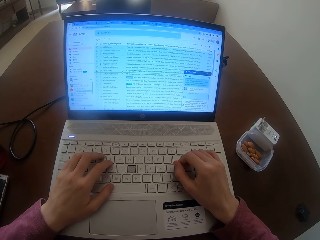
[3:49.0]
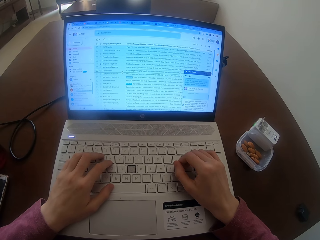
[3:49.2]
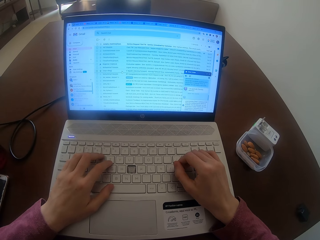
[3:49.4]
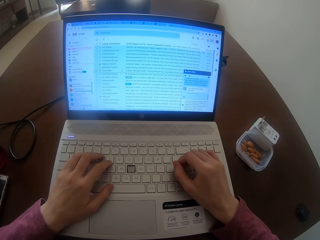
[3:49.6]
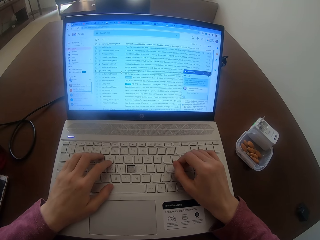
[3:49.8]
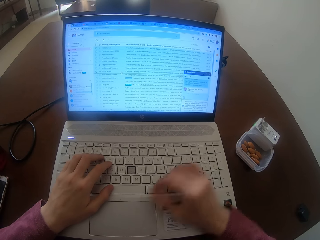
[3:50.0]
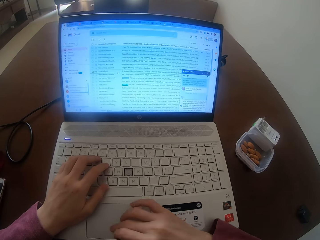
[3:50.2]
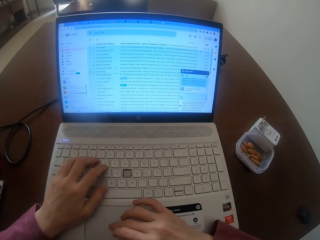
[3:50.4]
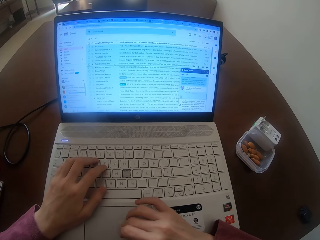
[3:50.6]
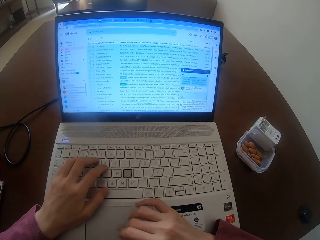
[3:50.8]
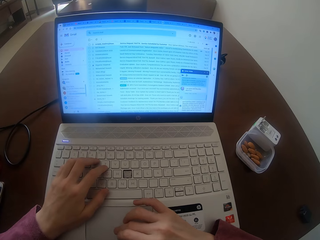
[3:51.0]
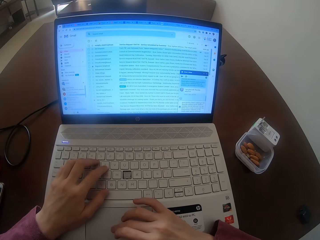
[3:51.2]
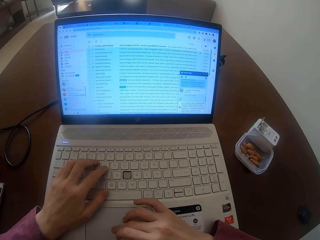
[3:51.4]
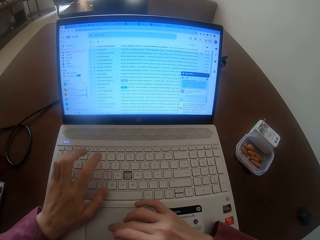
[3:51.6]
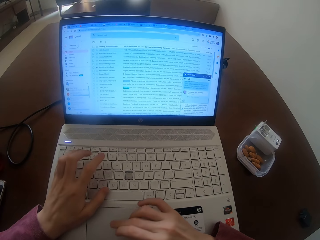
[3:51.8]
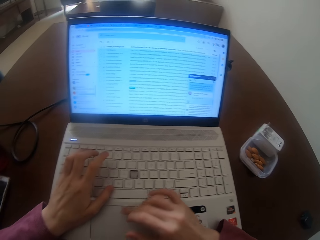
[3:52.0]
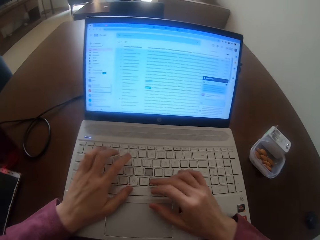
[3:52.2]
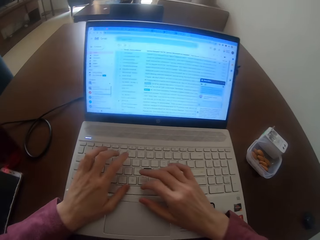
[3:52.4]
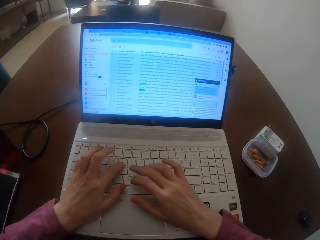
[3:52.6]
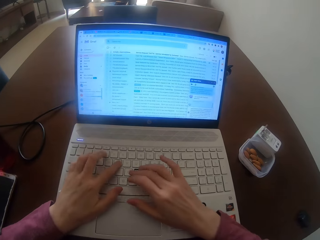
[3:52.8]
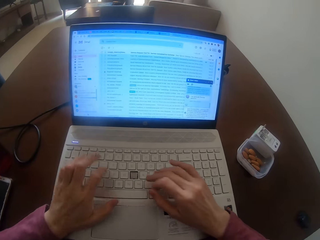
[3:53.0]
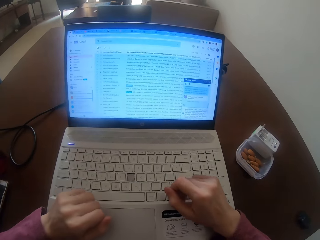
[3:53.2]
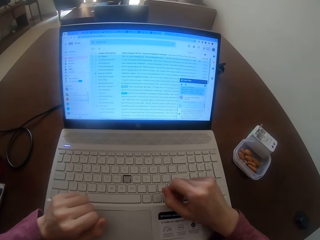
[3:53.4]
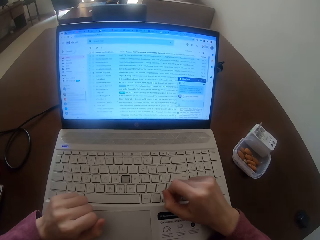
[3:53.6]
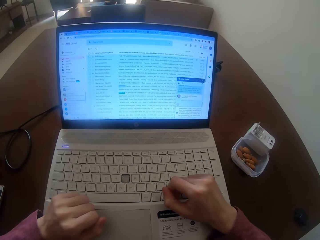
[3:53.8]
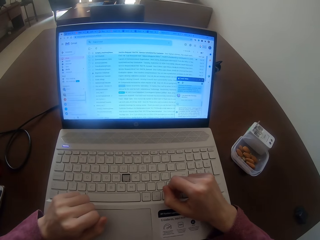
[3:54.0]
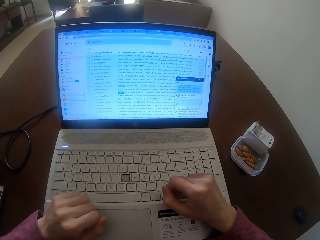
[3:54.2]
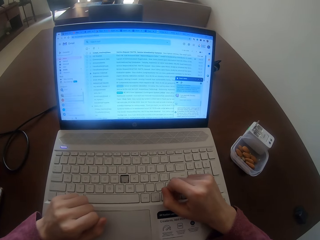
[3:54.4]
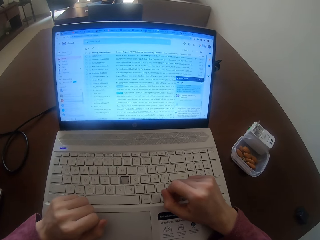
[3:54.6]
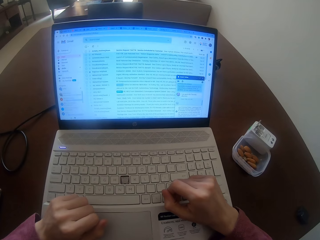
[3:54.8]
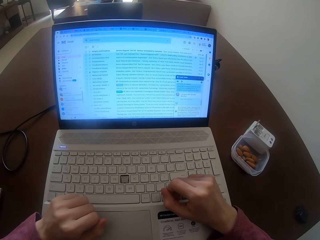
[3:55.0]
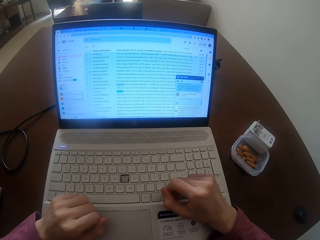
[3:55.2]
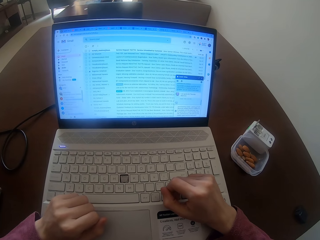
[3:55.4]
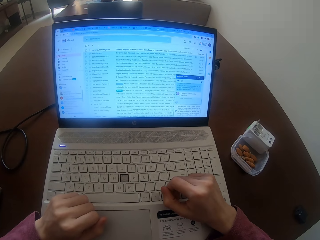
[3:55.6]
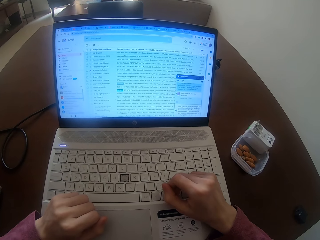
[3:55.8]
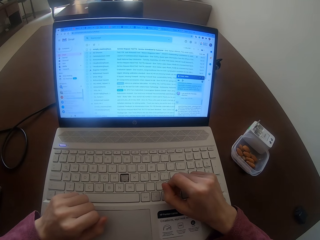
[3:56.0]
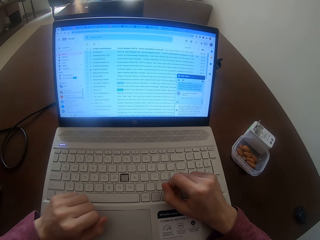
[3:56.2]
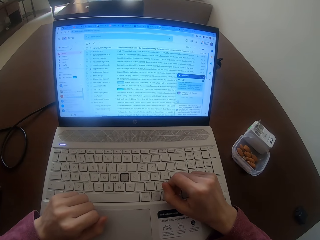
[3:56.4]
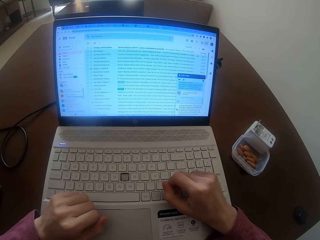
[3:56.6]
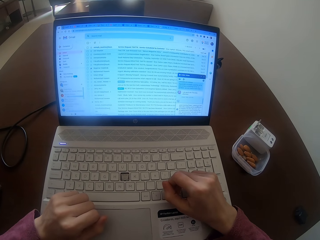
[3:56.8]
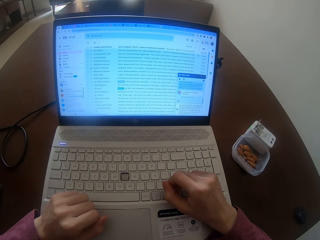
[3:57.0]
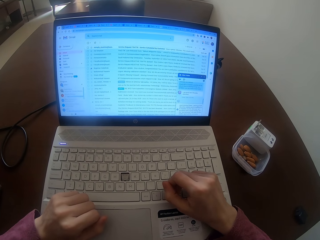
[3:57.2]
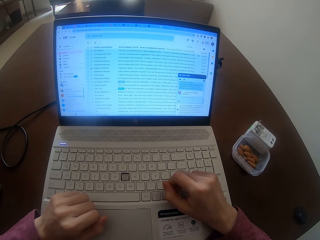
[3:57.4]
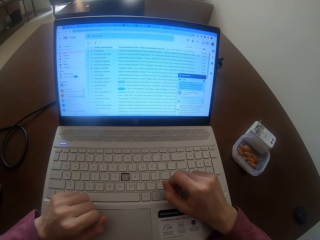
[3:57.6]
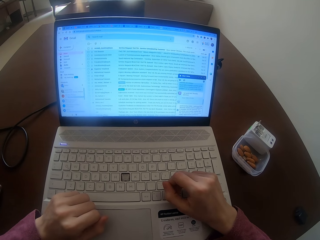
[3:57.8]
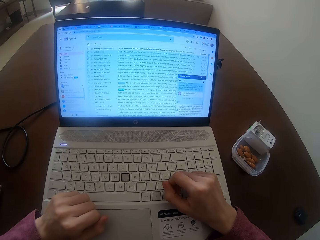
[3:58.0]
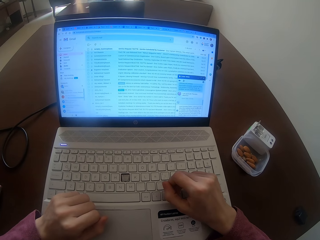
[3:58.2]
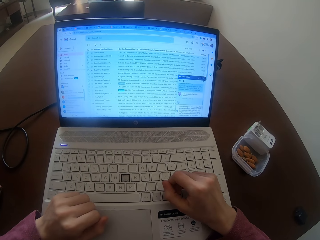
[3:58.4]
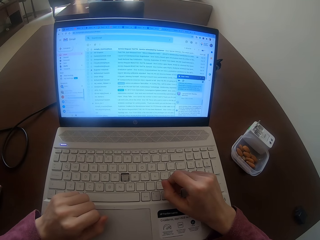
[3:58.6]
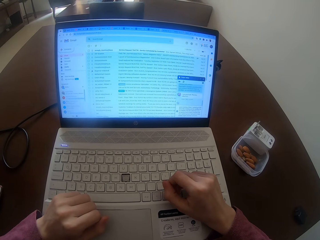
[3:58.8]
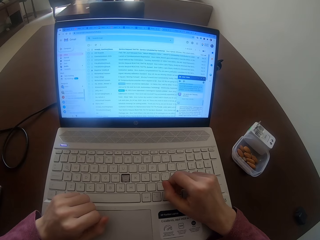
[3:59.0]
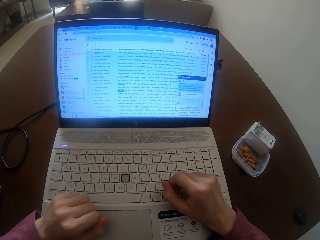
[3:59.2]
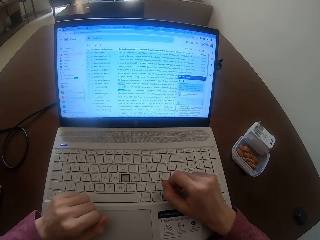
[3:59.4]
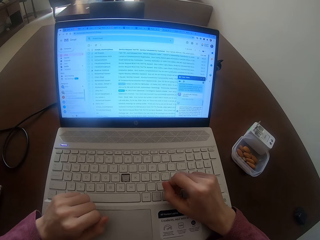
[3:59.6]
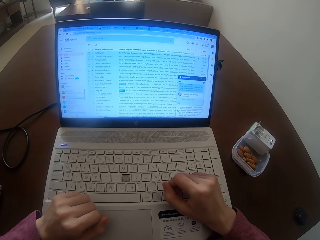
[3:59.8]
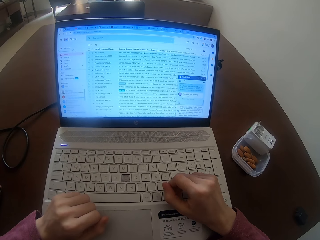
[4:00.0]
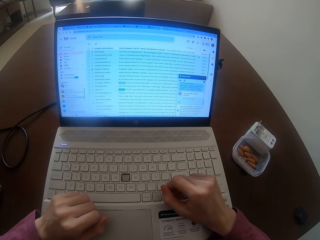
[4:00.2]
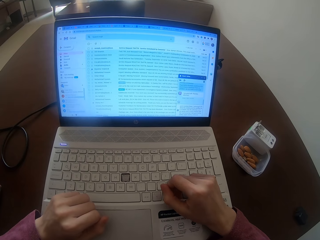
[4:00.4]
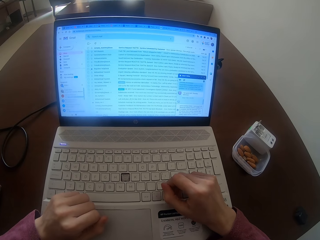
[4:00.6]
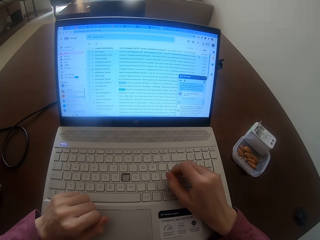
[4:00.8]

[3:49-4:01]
The camera wearer touches the touchpad. They type on the keyboard.

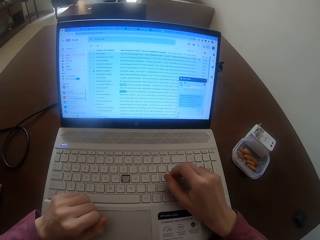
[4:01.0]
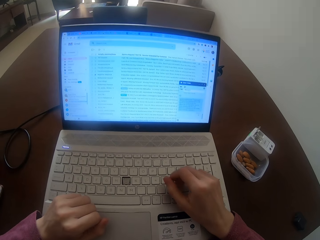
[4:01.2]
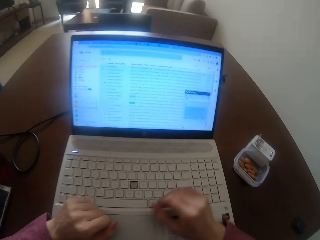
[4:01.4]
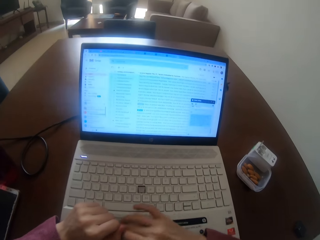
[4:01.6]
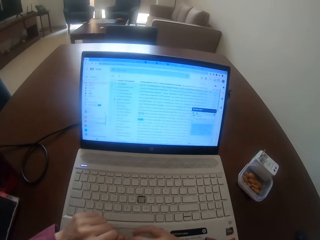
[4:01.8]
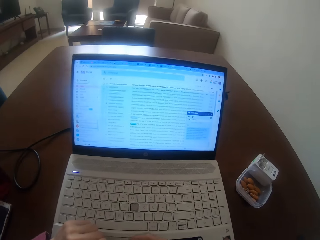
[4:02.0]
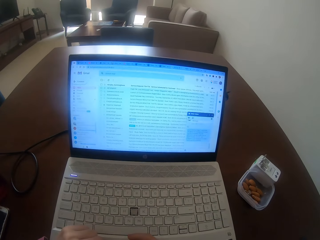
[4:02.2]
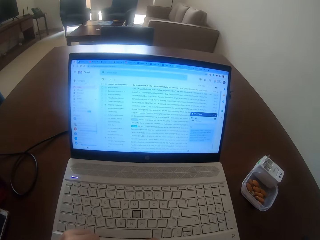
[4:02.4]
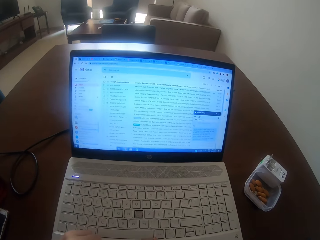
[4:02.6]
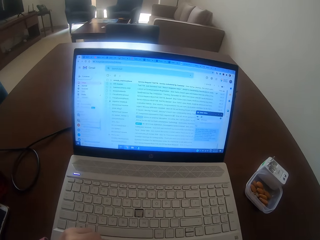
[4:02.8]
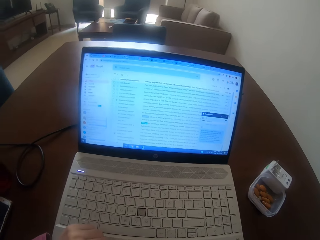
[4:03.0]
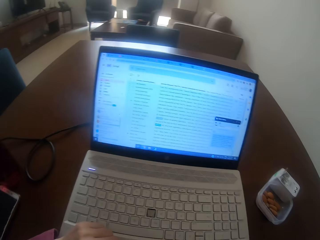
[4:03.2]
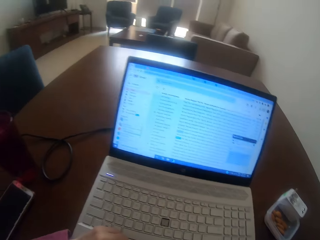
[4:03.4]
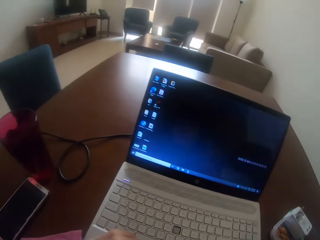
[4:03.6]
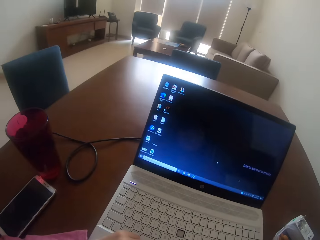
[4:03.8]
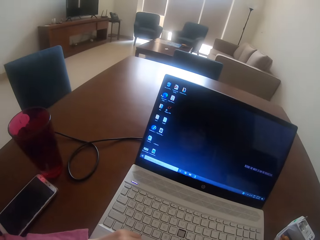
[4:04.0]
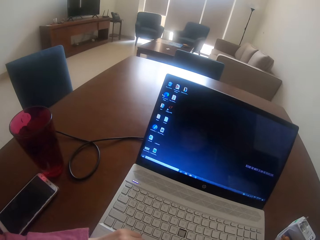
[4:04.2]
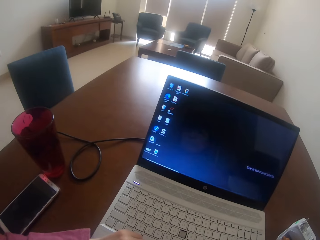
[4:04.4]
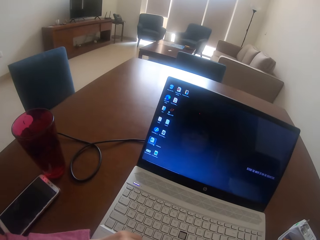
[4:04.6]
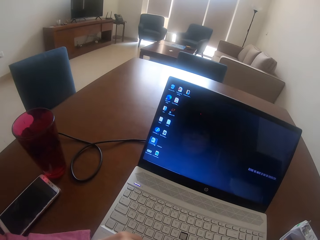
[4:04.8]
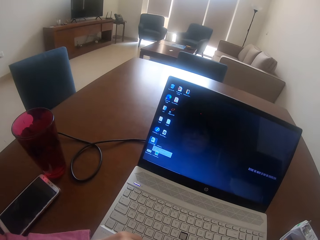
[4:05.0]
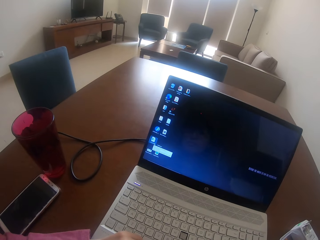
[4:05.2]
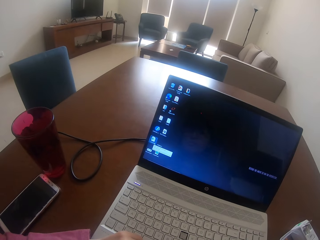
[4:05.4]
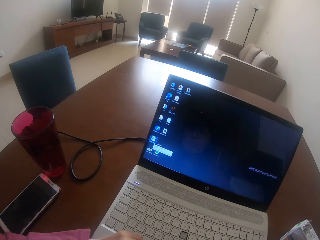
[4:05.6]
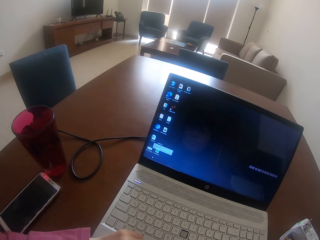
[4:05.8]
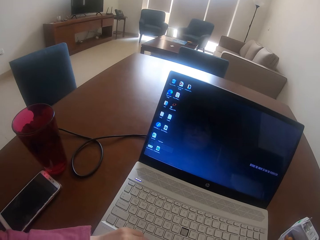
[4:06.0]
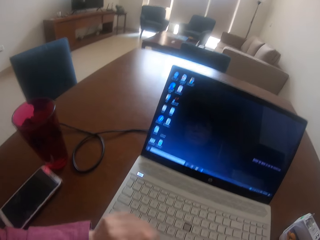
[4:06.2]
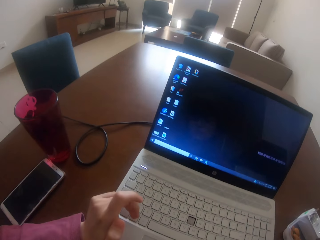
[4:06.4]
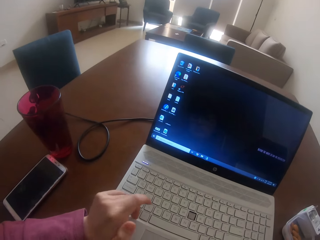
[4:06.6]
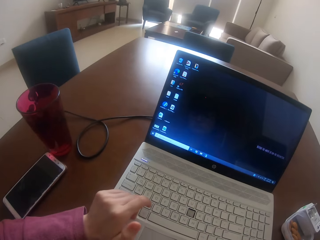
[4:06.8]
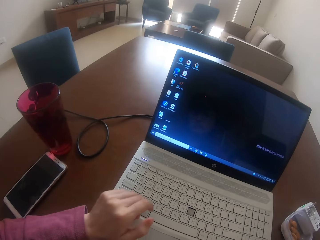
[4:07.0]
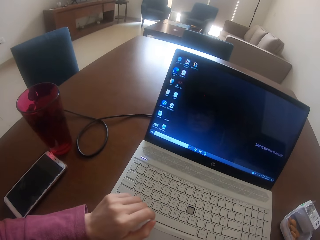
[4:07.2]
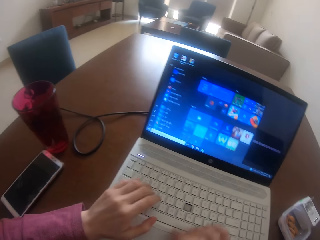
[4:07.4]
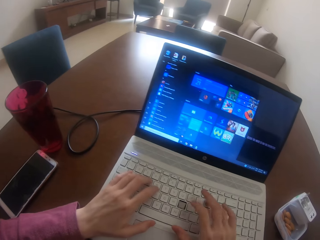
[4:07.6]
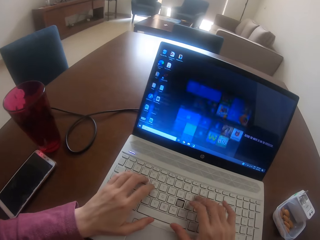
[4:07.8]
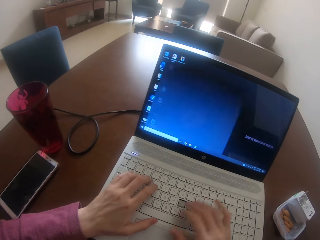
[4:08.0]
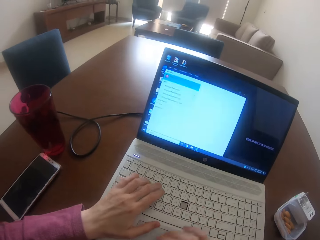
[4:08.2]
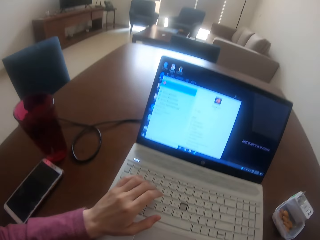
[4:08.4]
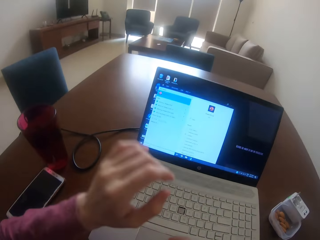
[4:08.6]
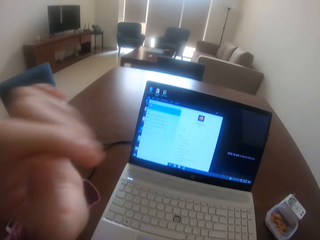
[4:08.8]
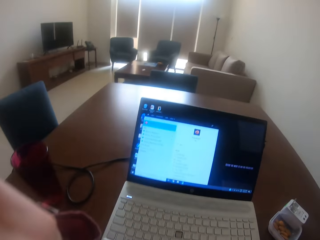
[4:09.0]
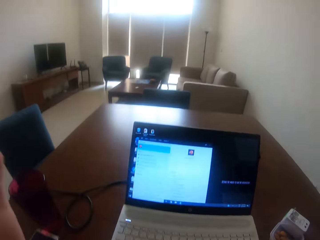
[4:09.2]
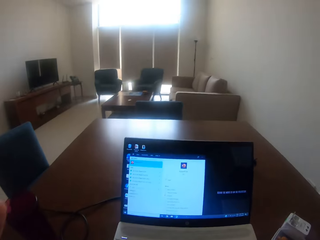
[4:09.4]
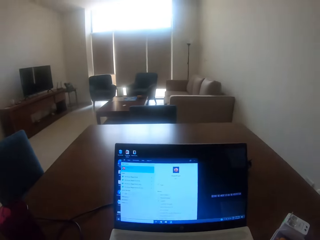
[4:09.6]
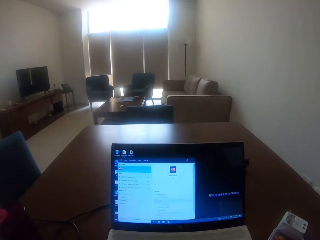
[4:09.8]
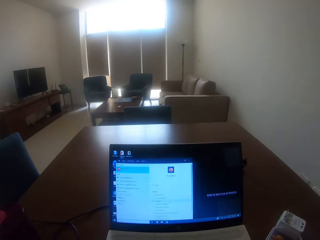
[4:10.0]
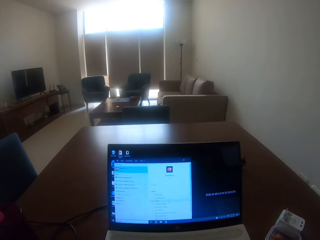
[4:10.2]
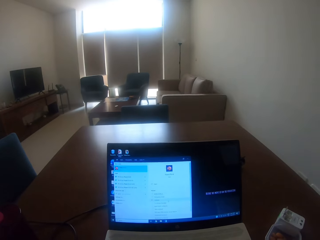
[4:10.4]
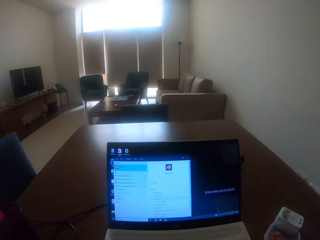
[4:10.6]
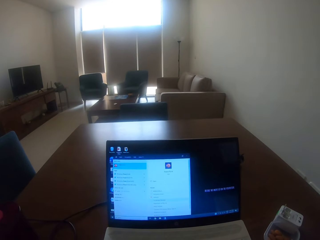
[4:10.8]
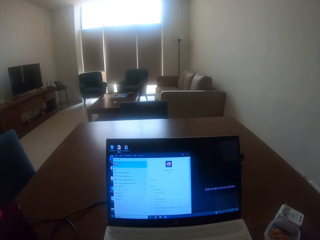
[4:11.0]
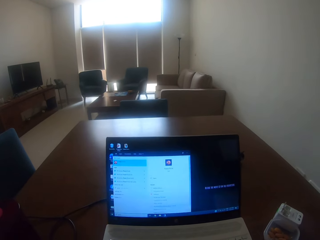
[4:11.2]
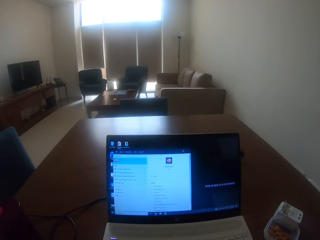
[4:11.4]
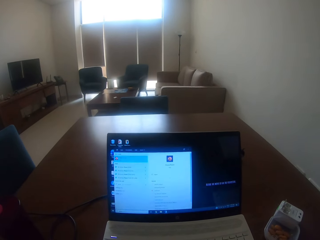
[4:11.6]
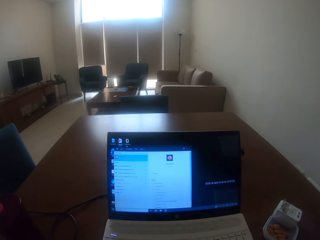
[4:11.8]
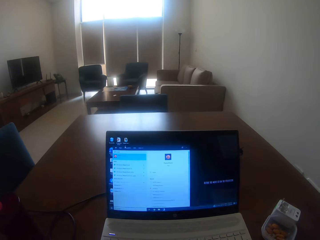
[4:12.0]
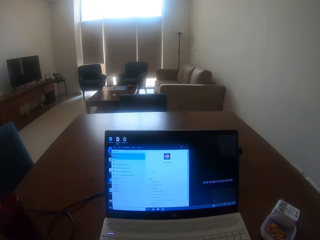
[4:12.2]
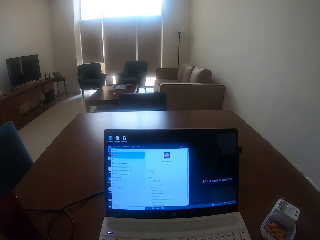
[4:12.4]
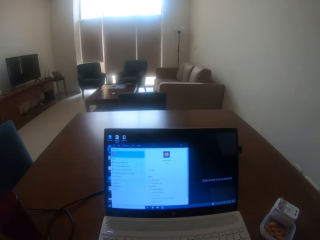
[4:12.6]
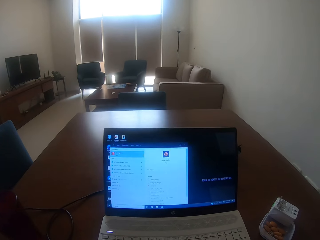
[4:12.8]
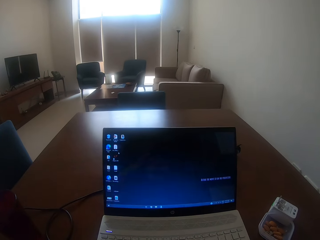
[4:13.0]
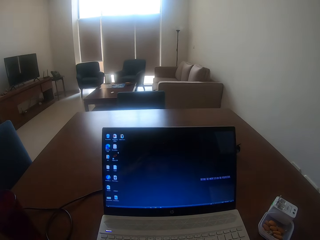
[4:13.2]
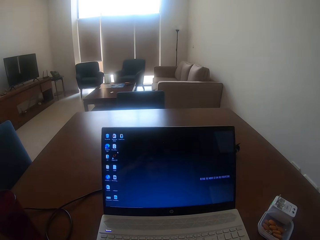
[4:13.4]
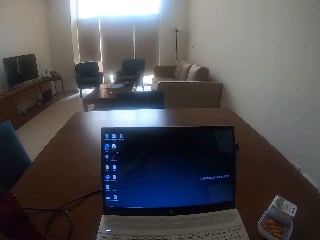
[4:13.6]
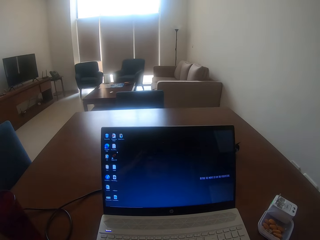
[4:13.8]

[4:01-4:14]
The camera wearer lifts his hand.
